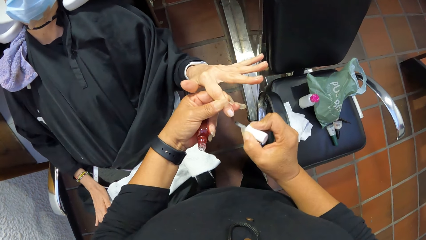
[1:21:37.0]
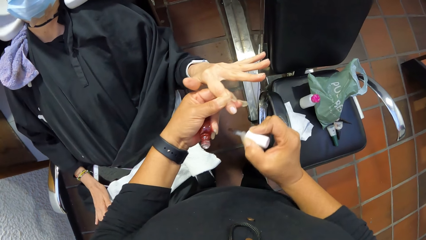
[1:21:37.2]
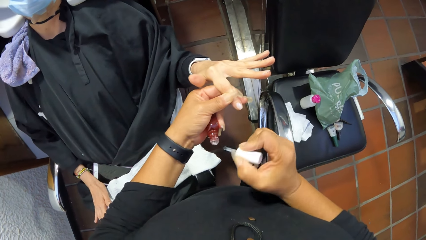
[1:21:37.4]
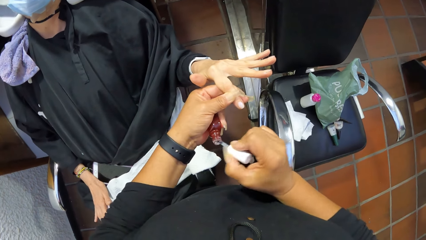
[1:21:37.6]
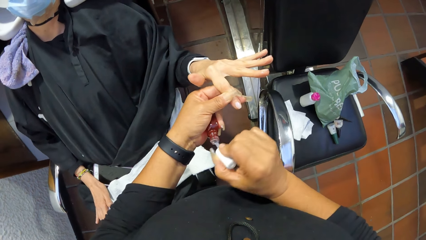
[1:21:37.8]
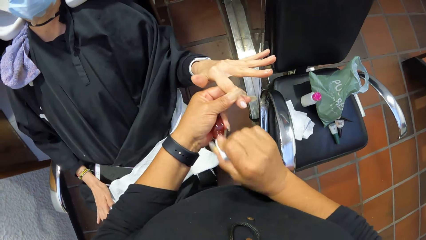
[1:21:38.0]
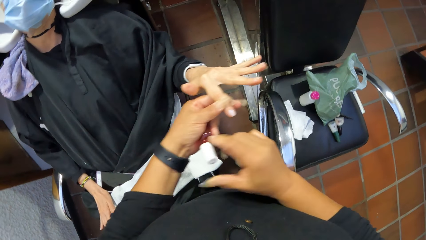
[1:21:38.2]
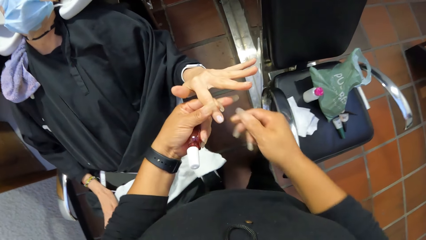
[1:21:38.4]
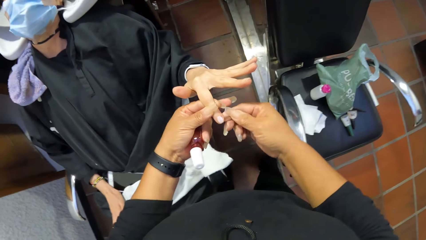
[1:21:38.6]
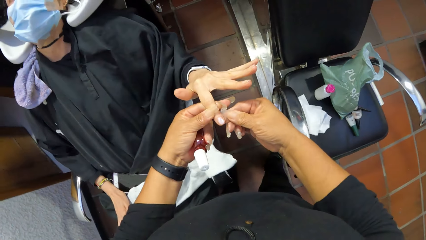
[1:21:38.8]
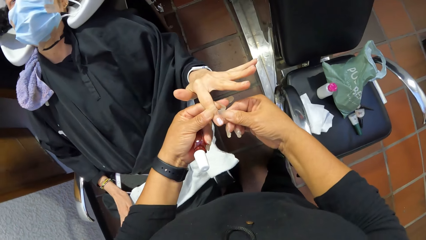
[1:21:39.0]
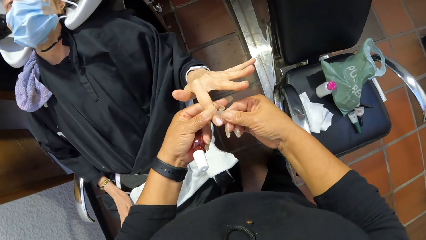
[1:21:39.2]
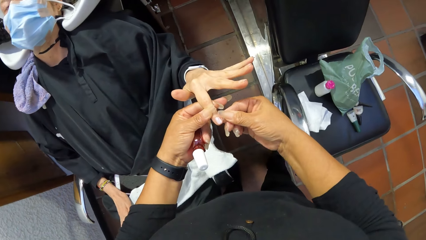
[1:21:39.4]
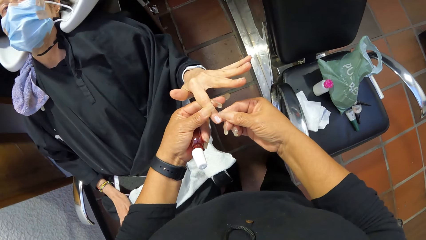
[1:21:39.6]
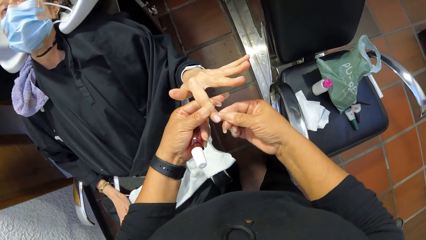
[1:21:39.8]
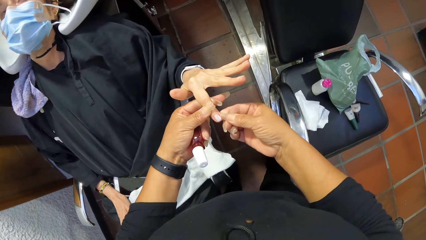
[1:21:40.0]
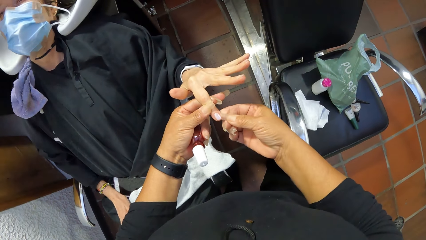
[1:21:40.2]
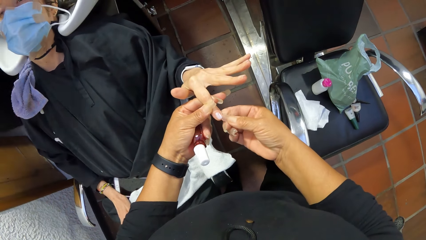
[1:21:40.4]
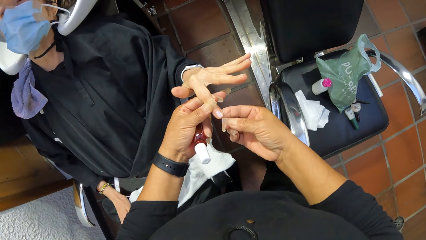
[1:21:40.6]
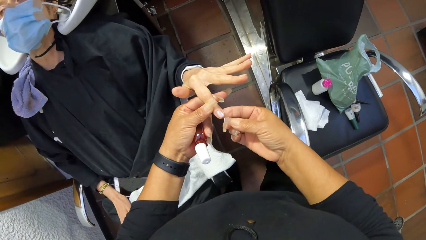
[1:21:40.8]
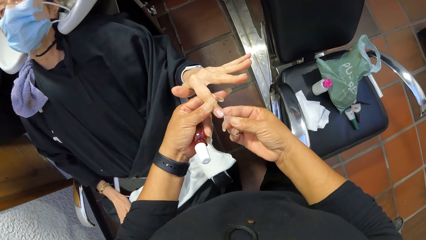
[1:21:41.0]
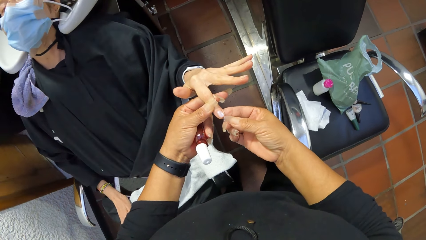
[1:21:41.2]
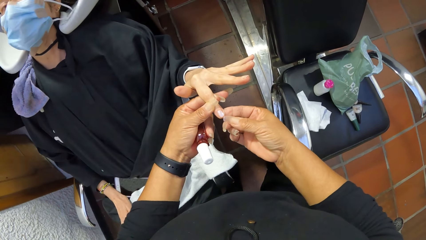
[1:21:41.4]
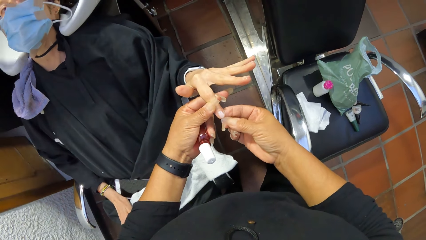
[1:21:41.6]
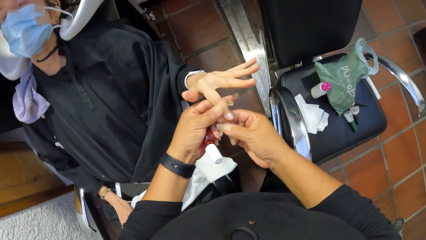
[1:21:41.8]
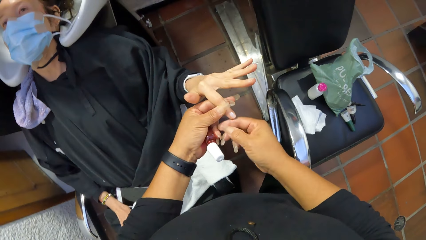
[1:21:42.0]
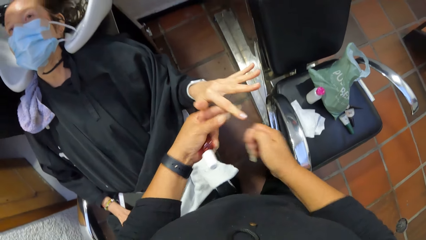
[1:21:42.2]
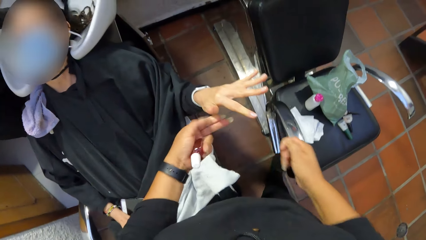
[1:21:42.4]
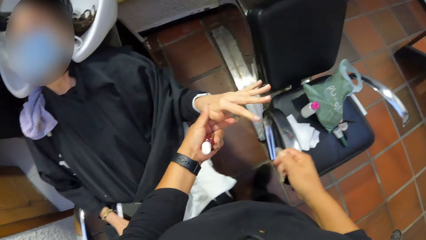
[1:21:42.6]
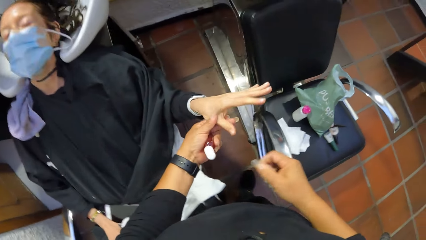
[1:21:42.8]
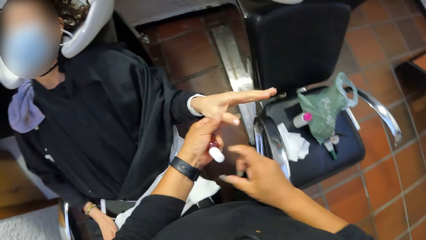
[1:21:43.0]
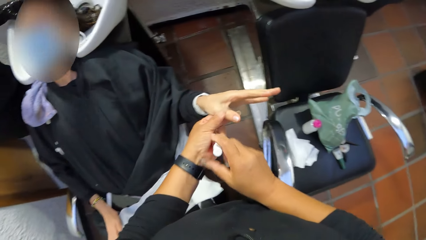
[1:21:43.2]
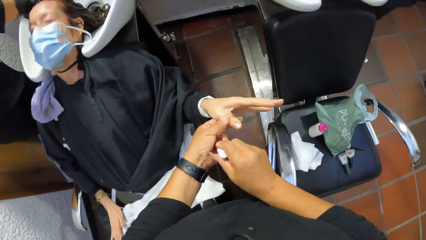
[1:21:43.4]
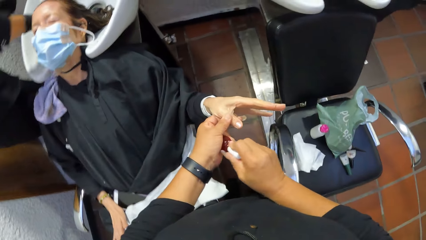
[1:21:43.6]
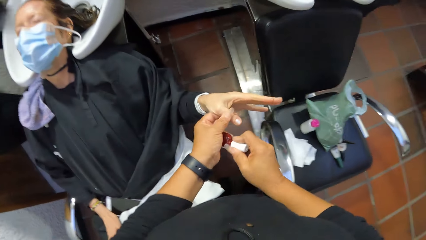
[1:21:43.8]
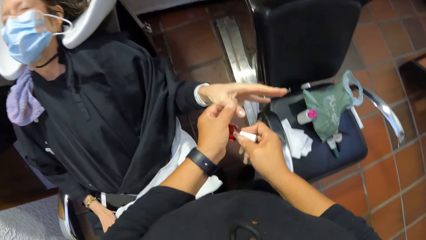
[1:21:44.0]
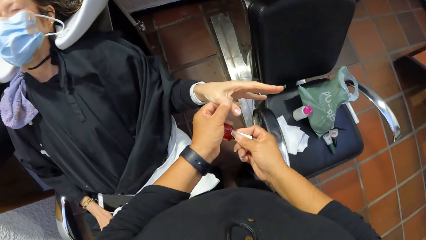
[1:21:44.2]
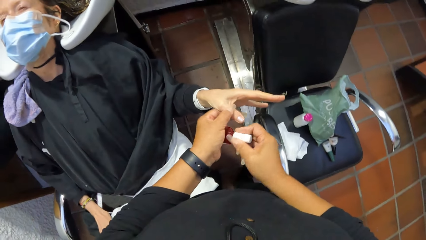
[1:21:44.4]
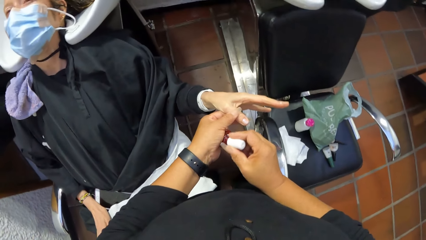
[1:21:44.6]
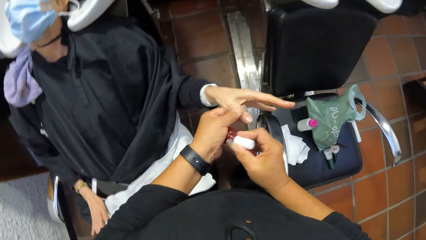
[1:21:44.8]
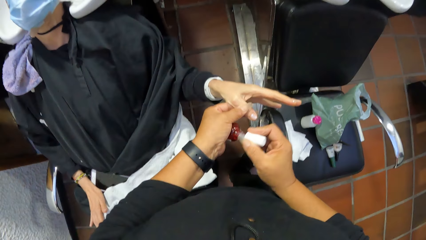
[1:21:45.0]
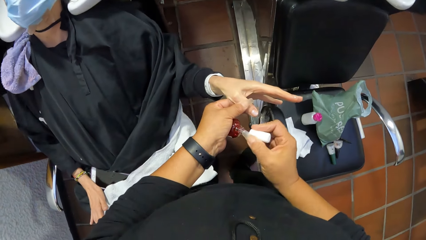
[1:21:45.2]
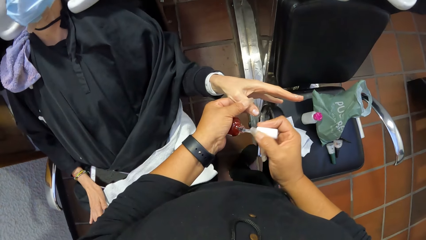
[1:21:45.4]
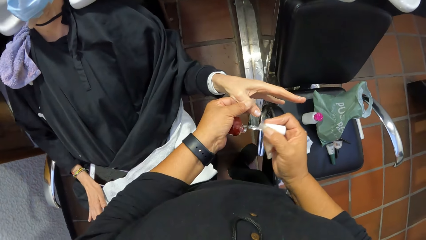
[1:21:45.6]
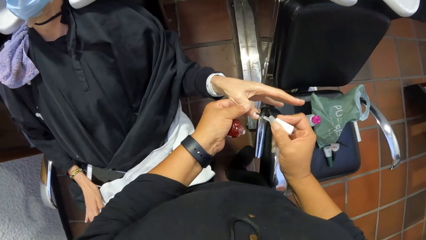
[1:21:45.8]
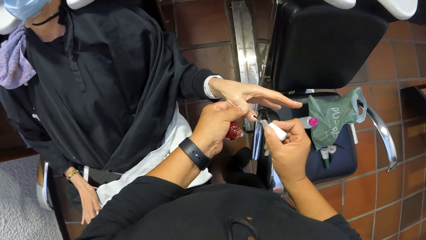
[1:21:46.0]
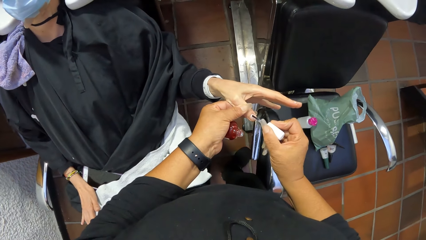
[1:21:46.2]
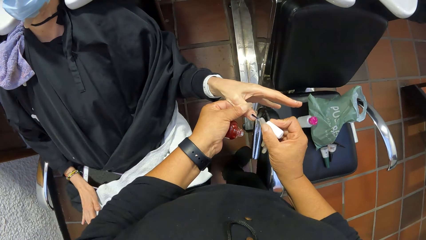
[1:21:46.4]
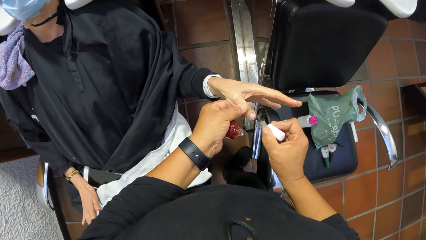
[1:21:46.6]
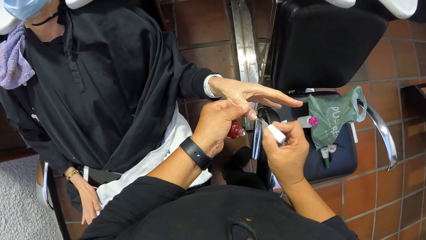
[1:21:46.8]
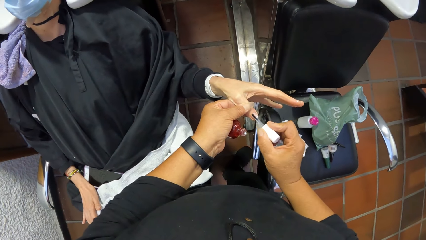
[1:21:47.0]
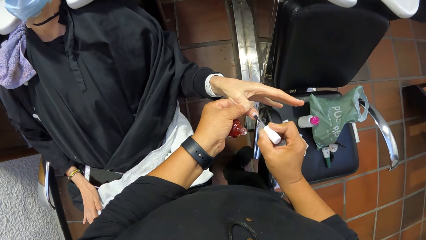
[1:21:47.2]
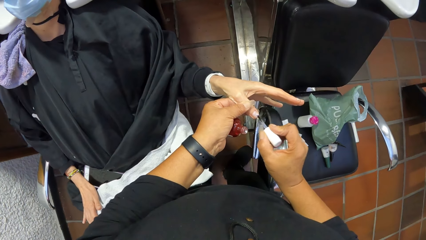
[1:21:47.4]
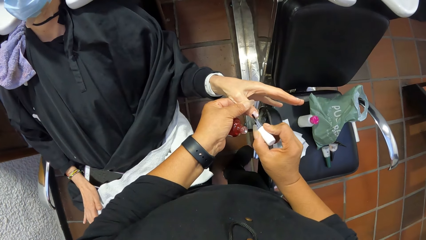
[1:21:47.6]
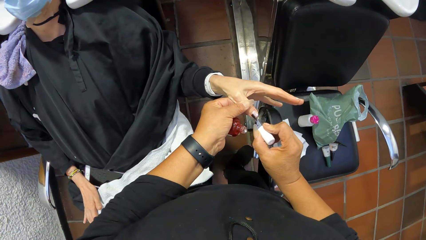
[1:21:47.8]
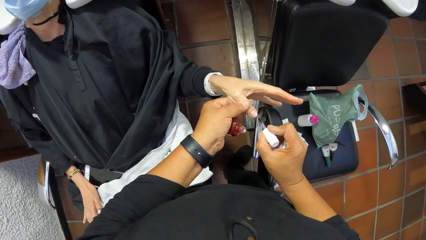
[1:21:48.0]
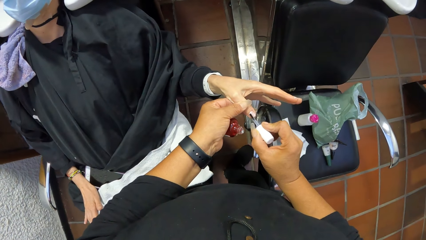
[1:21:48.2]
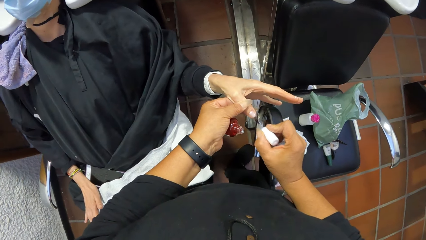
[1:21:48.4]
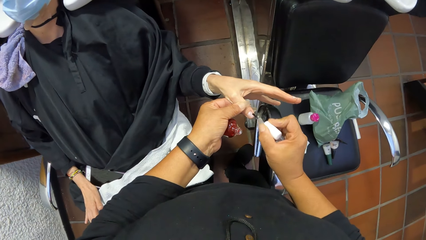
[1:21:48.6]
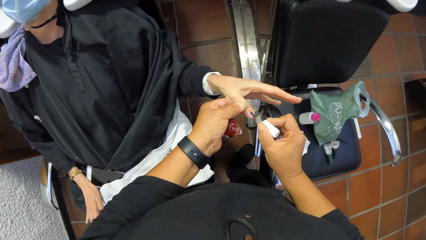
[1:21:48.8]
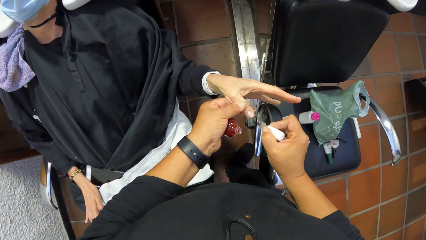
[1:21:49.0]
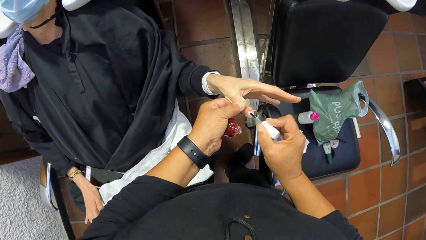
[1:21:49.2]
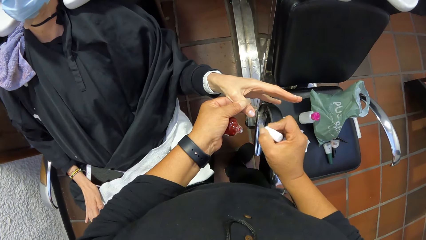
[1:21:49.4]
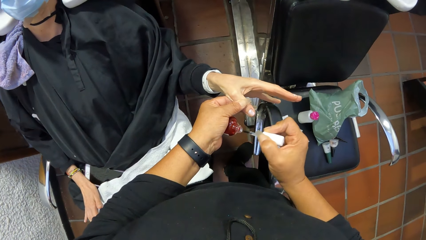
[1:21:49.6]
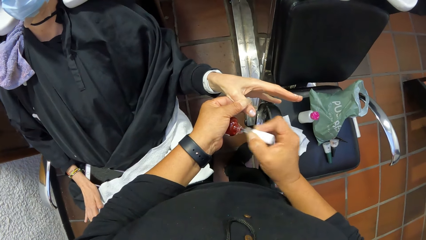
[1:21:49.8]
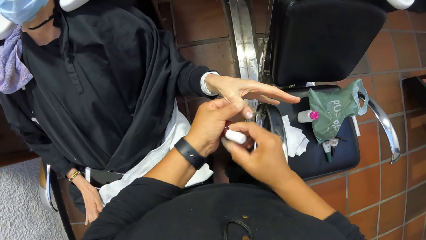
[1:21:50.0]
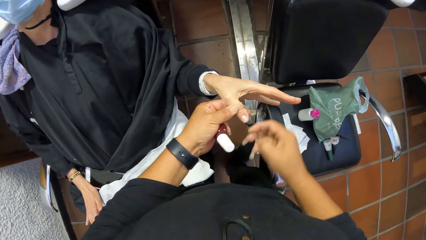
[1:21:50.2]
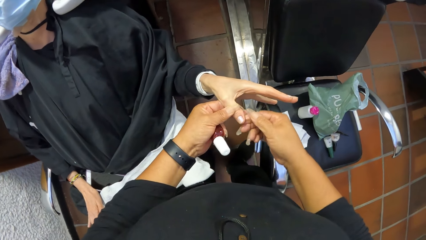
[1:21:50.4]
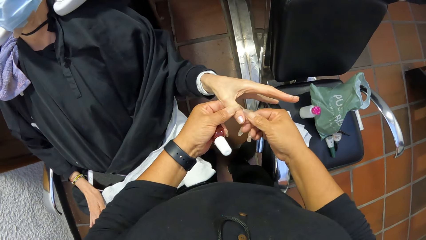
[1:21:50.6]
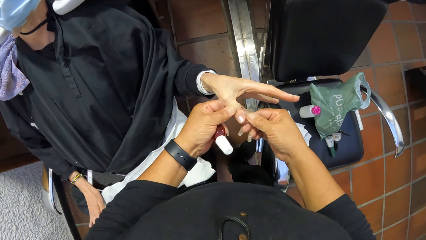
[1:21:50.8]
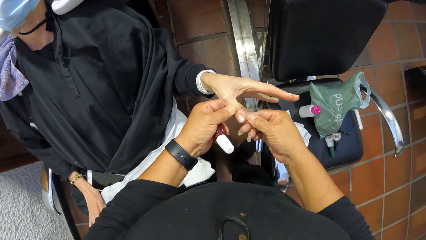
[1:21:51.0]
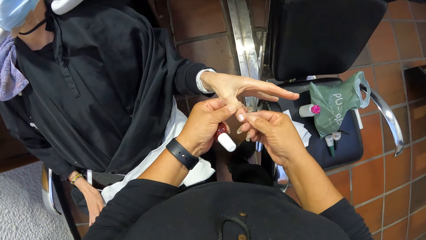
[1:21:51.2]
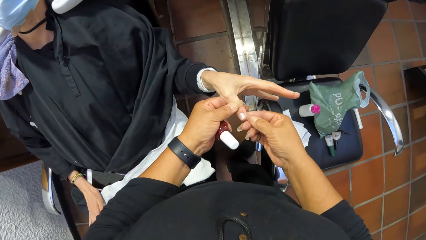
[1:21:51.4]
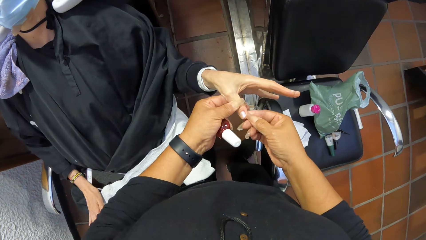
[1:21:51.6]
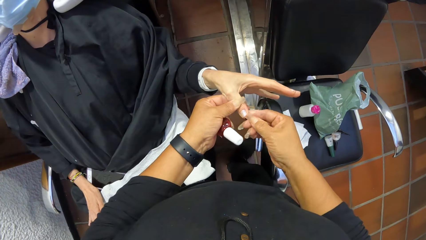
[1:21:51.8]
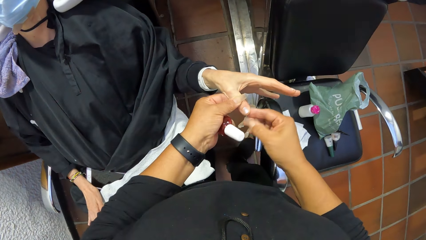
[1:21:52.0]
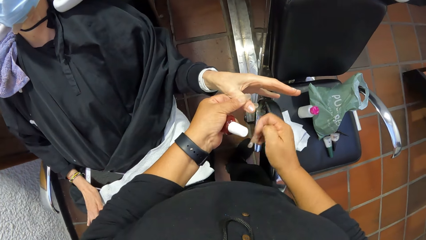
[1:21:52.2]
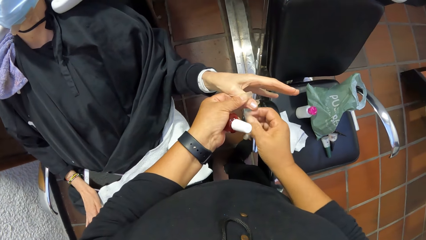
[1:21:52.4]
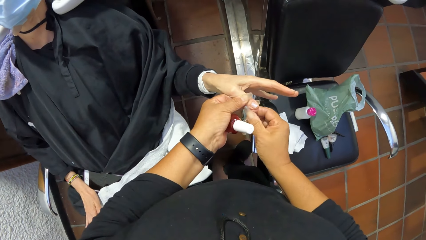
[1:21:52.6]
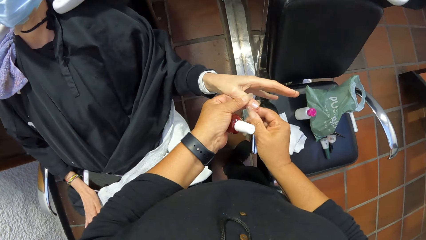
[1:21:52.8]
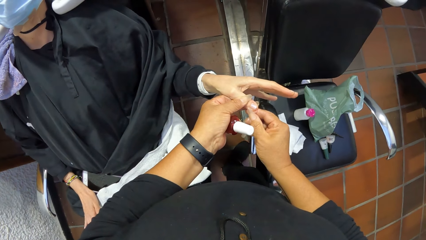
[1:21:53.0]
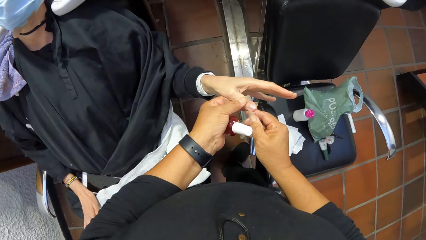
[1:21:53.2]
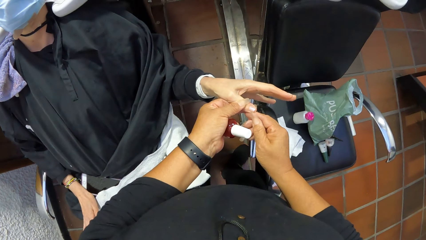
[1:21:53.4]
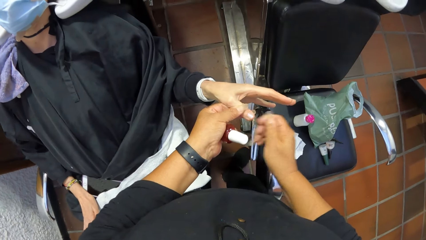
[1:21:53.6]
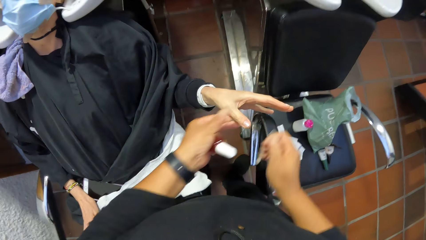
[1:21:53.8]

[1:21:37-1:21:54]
The camera wearer puts the nail polish brush in her right hand in the nail polish bottle in her left hand. She stares at the woman's nails. She cleans the index finger of the left hand of the woman in her left hand with her right hand. She inspects the woman's nails. She holds the thumb of the left hand of the woman with her left hand. She stares at the woman's nails. She holds the paint brush in the paint bottle in her left hand with her right hand. She scoops nail polish from the nail polish bottle in her left hand with the nail polish brush in her right hand. She applies nail polish on the thumb of the left hand of the woman in her left hand with the nail polish brush in her right hand. She puts the nail polish brush in her right hand in the nail polish bottle in her left hand. She cleans the thumb of the left hand of the woman in her left hand with her right hand. She inspects the woman's nails.
